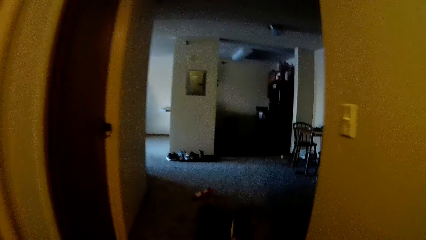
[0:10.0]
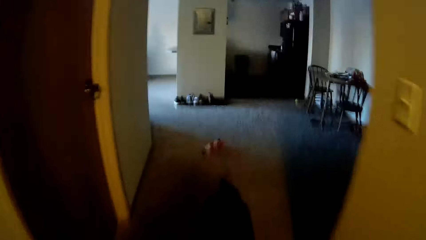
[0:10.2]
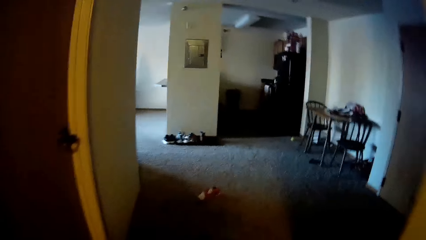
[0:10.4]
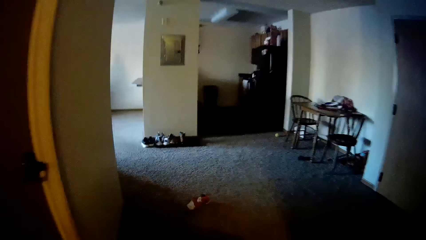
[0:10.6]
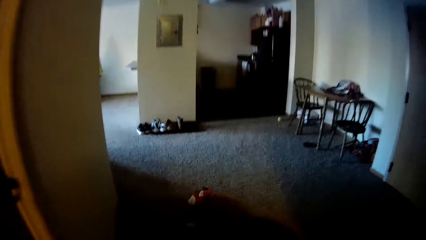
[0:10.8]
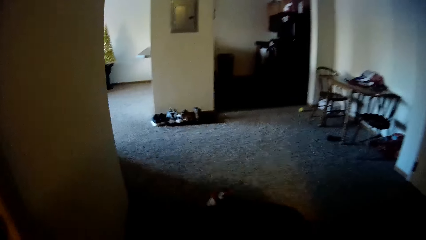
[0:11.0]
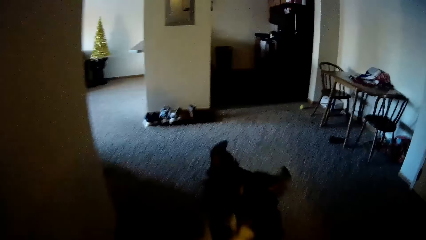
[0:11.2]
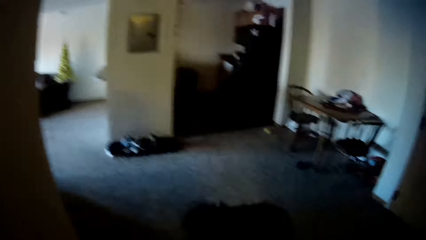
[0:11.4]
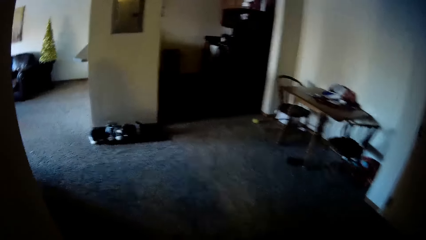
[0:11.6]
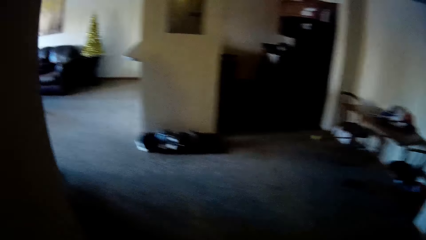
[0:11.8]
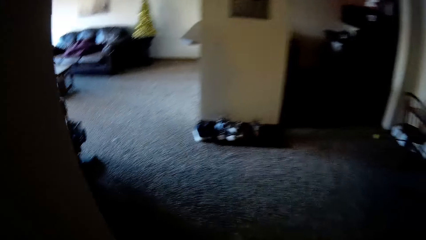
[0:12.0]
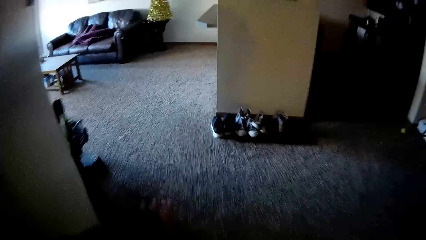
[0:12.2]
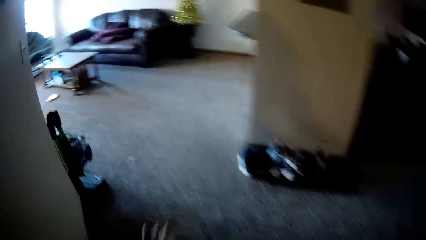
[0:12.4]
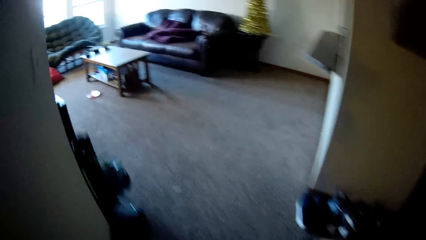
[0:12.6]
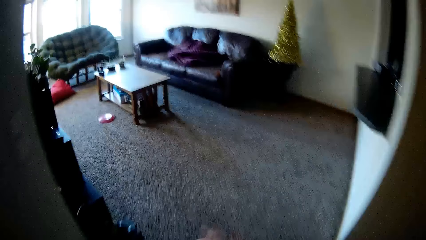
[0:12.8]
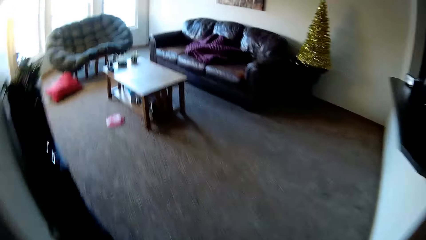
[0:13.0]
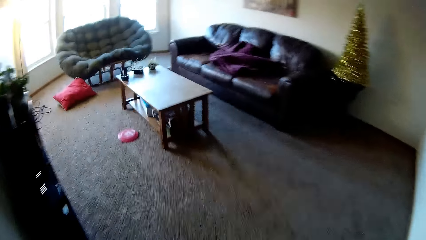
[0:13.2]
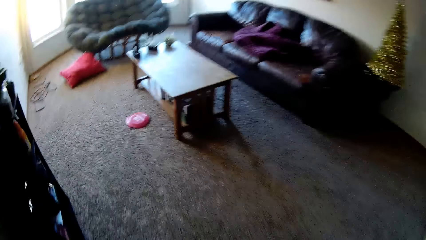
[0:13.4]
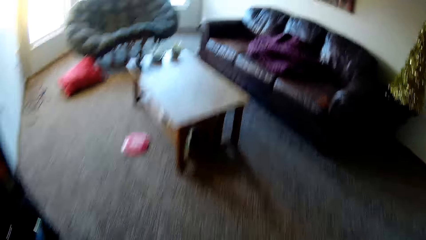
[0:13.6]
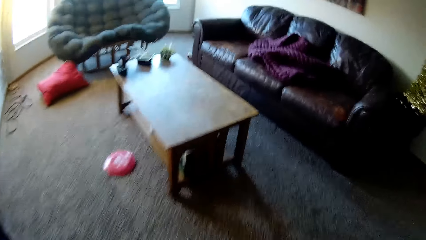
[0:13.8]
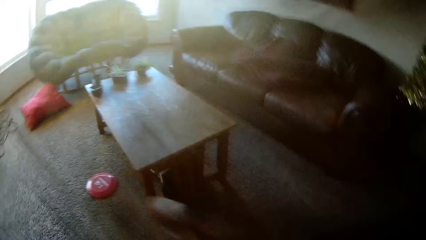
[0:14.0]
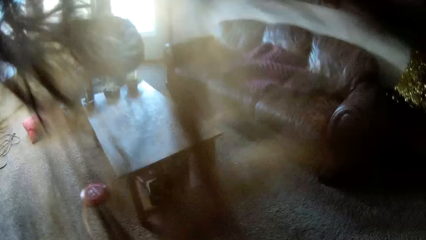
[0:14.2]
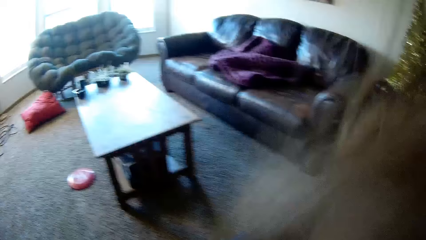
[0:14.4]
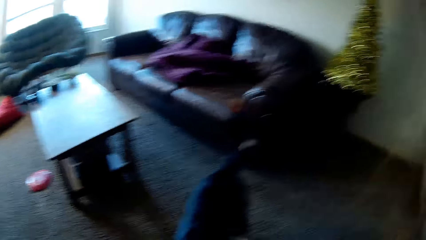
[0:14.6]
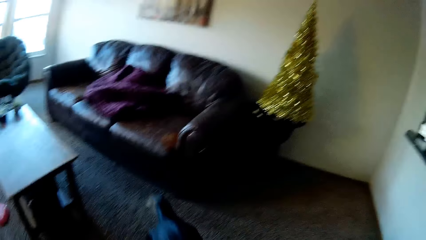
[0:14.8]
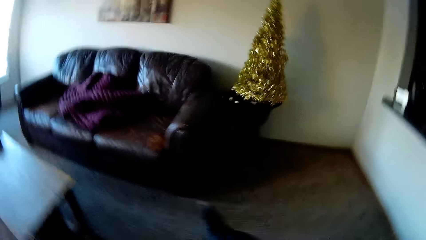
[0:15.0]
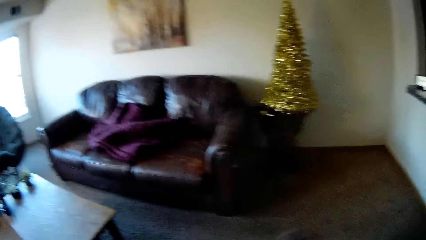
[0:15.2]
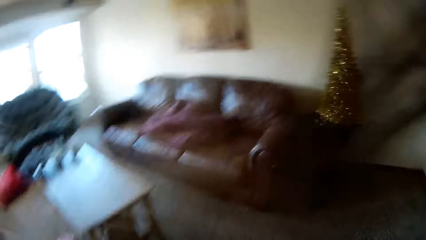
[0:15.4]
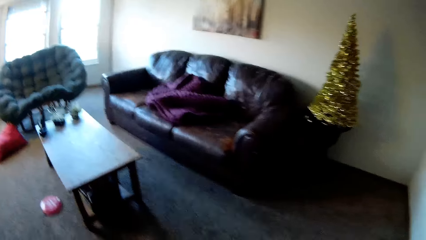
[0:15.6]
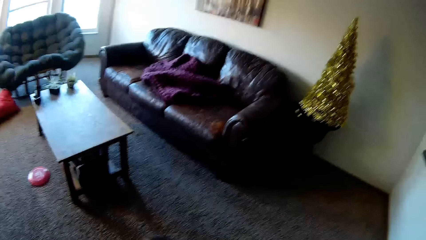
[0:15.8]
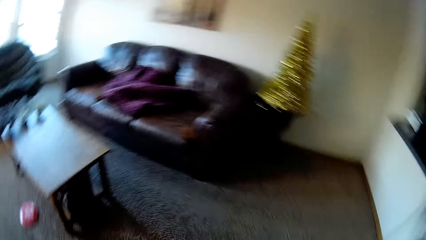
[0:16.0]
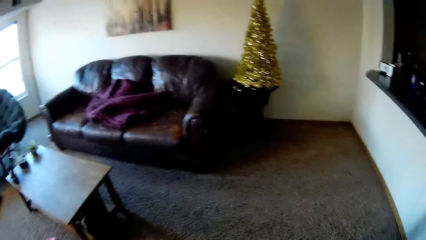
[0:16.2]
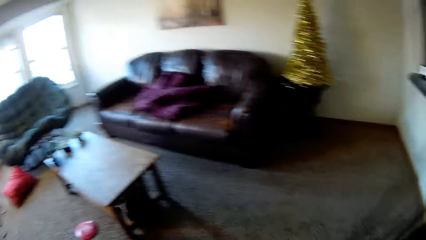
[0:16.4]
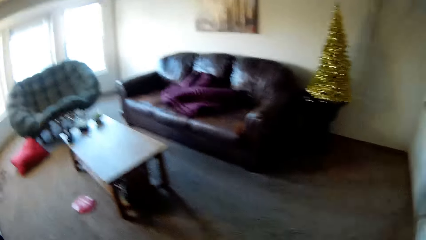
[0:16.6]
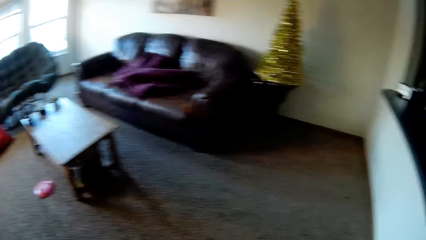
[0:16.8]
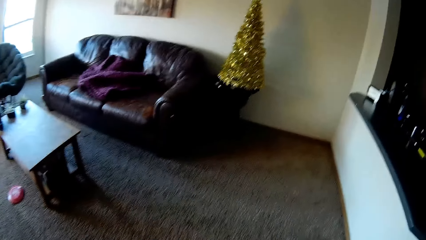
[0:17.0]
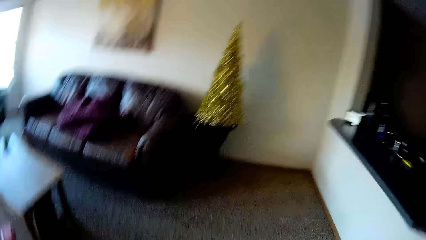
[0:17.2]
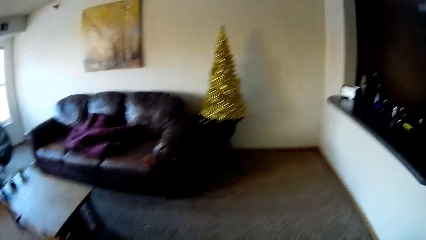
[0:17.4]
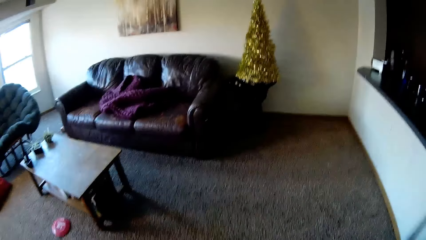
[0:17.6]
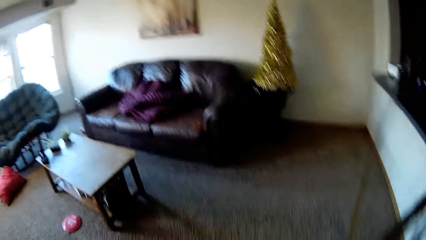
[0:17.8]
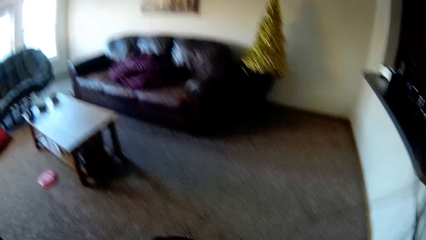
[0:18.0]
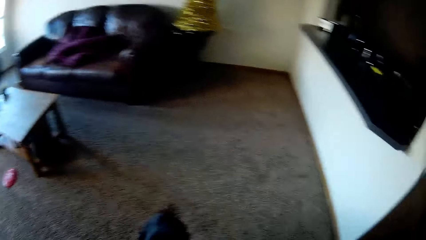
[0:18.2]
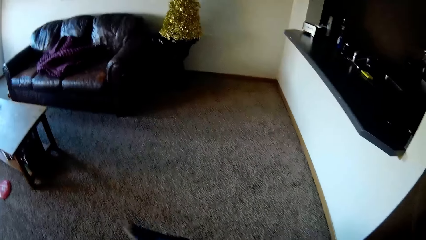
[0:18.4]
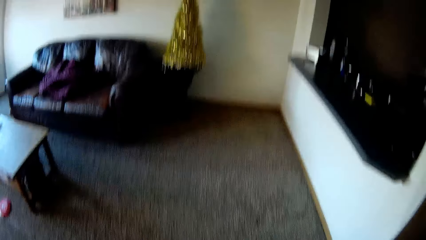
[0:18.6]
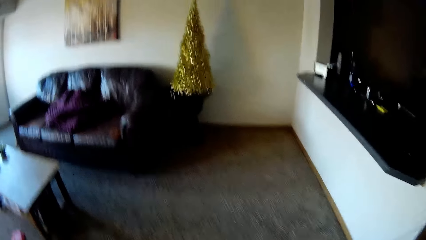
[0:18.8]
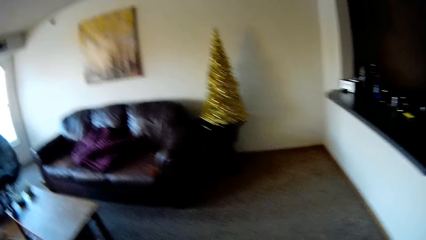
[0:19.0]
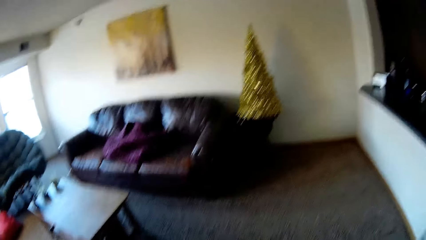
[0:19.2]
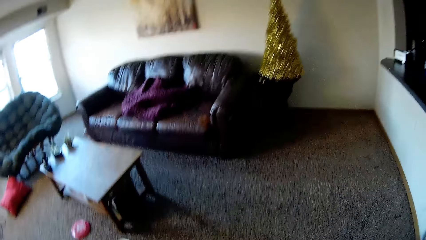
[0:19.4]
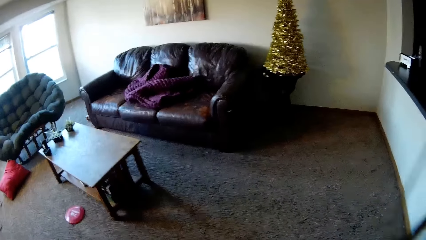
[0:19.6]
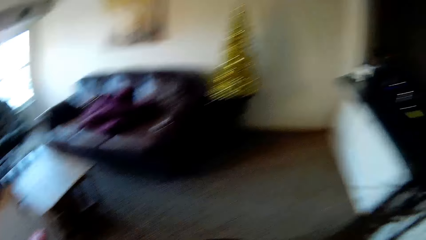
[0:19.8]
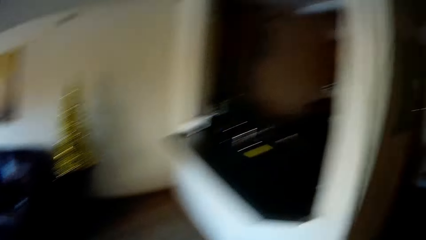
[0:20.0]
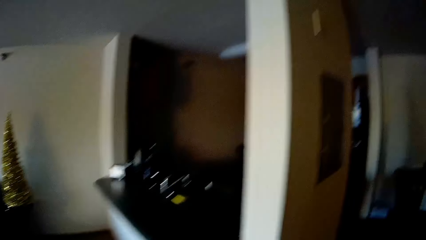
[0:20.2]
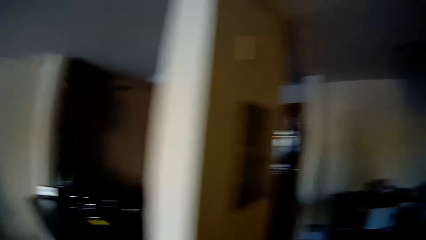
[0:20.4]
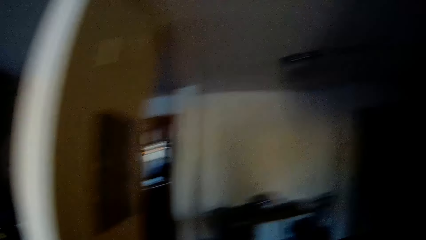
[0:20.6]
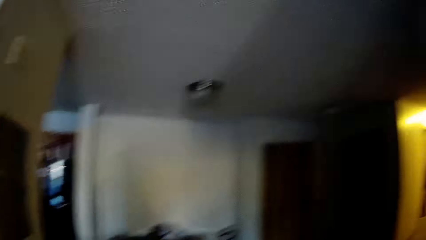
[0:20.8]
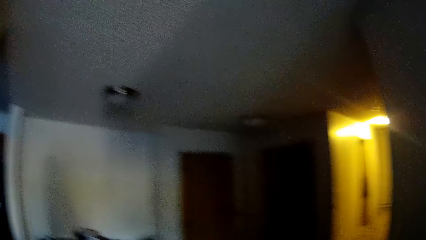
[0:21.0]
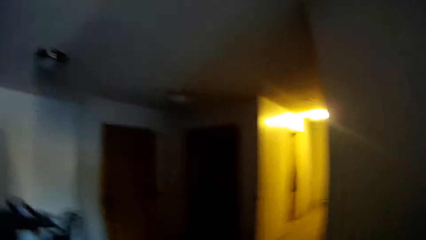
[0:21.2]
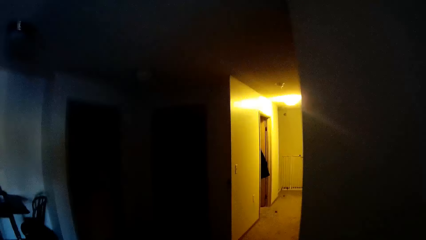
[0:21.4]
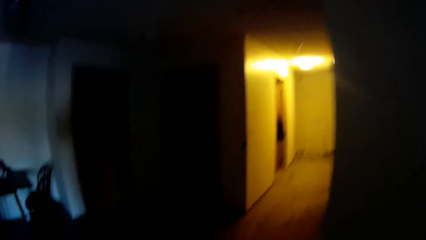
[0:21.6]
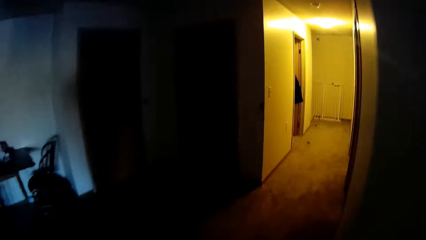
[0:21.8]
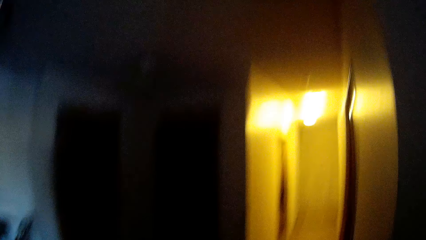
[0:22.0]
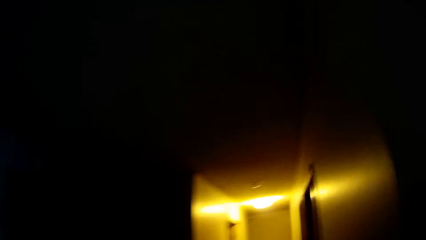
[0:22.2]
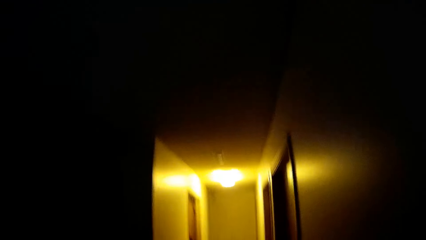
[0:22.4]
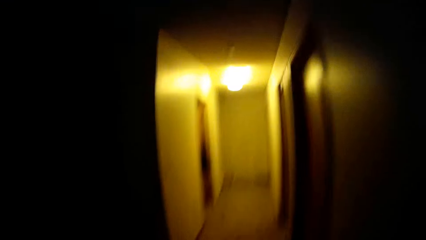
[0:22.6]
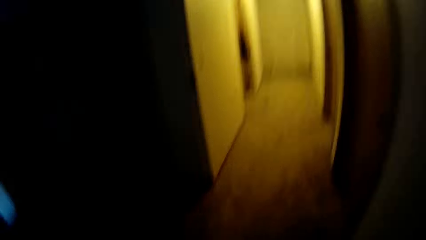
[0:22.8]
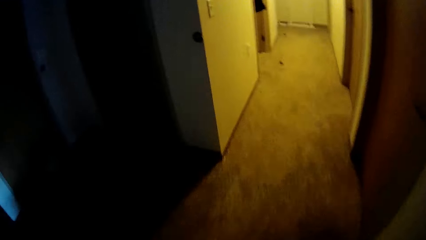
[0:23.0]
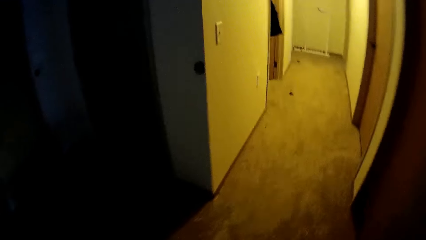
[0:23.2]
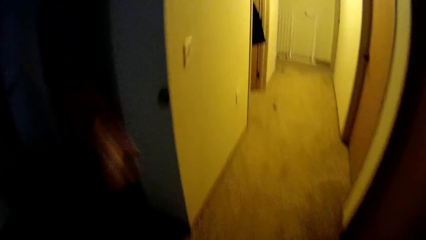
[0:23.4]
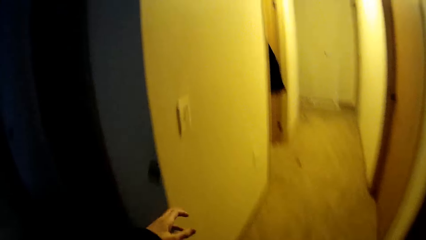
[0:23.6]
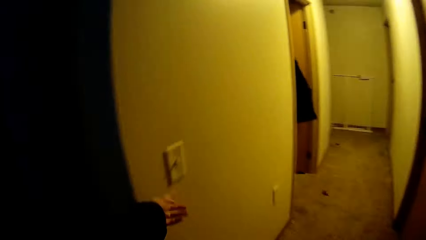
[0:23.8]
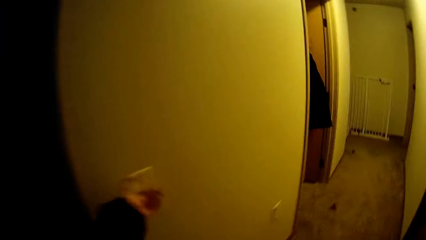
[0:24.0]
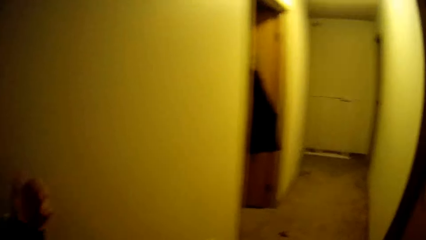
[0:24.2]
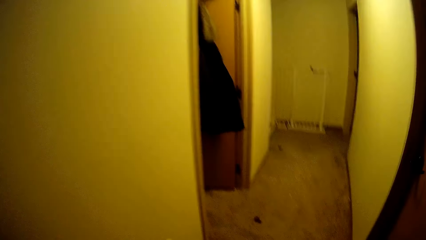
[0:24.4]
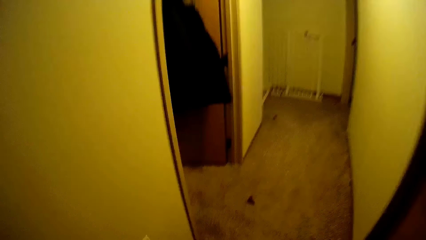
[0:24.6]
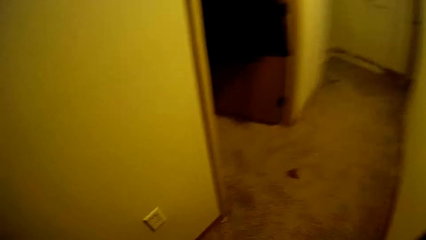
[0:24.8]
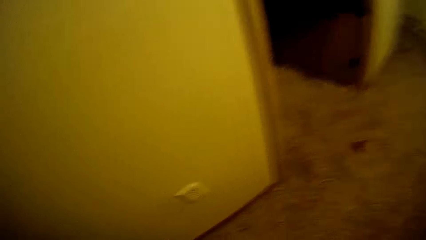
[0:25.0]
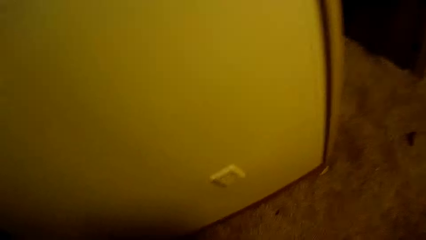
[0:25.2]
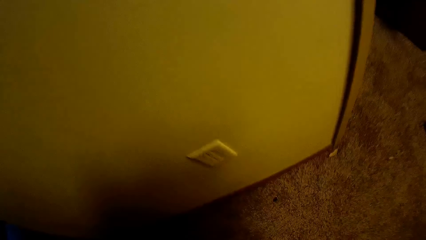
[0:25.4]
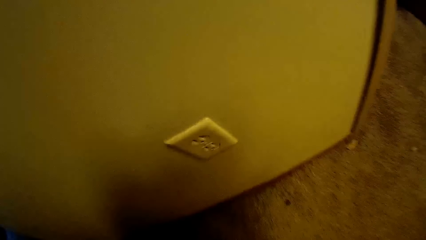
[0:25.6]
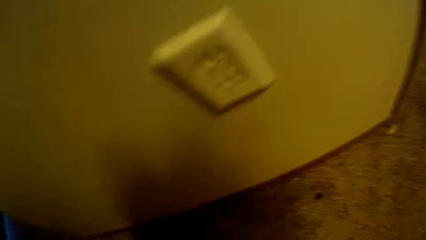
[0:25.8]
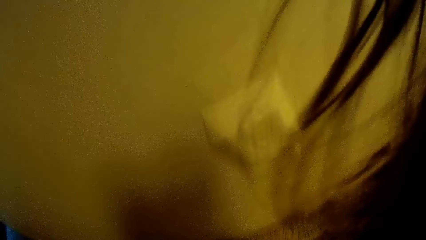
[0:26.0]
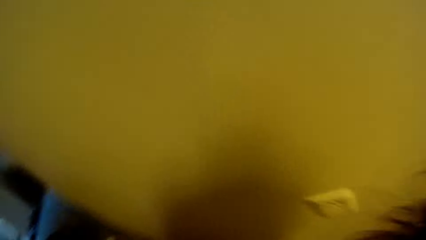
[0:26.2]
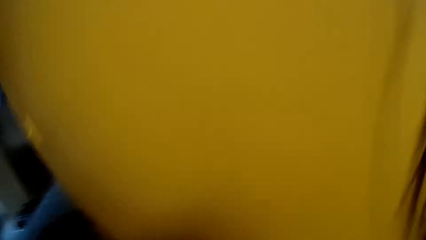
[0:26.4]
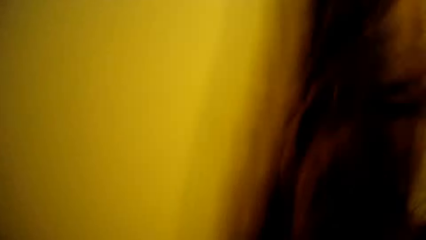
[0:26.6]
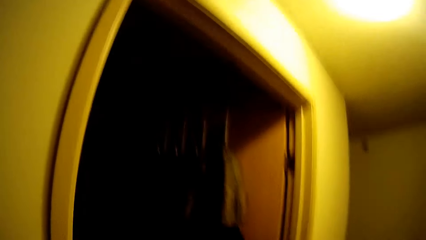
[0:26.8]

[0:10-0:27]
The camera wearer walks in the house. They switch the lights off.
